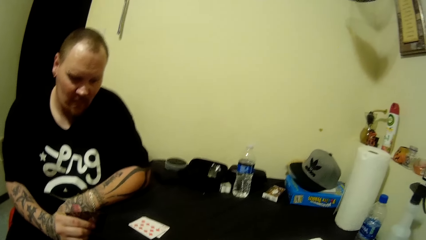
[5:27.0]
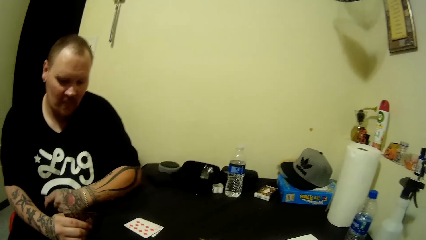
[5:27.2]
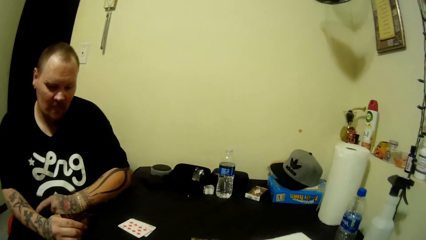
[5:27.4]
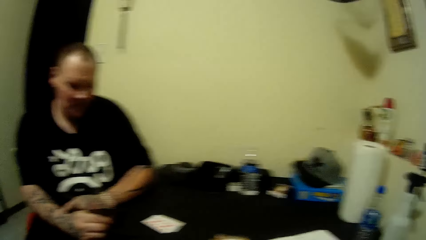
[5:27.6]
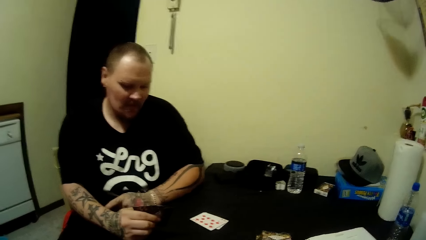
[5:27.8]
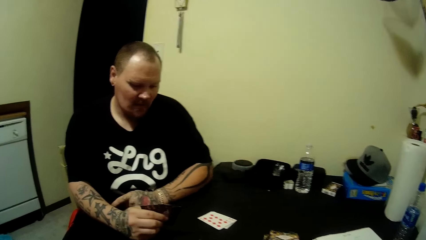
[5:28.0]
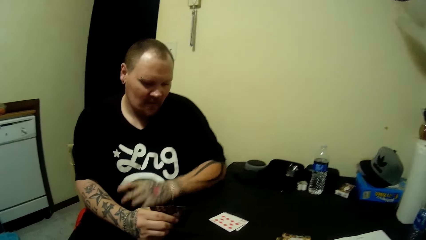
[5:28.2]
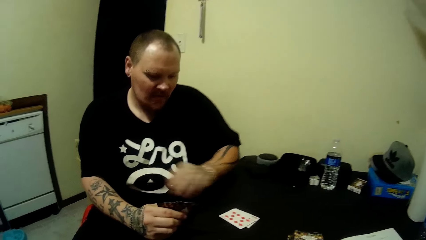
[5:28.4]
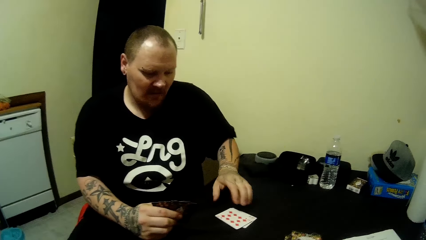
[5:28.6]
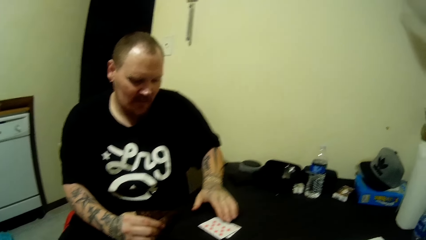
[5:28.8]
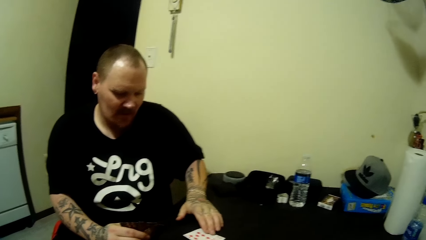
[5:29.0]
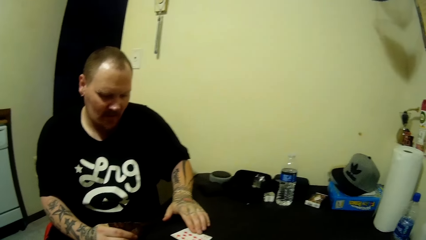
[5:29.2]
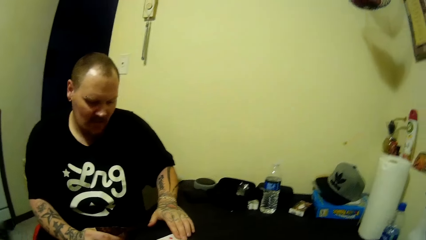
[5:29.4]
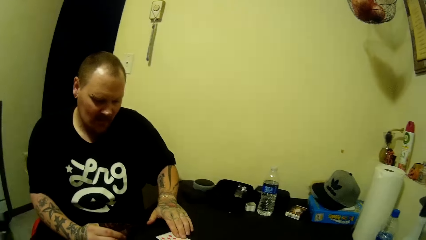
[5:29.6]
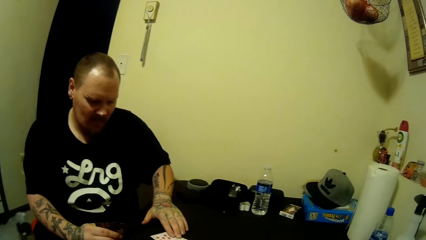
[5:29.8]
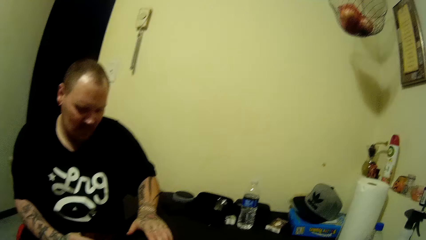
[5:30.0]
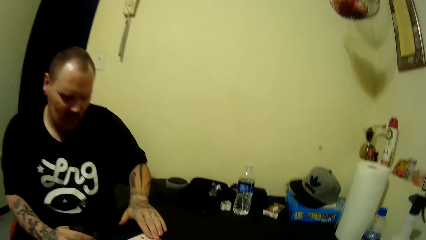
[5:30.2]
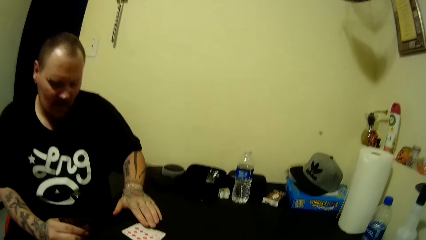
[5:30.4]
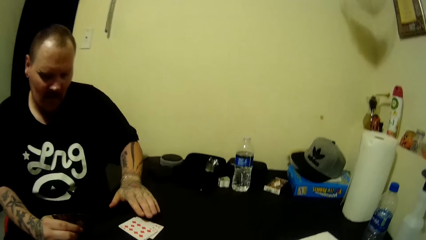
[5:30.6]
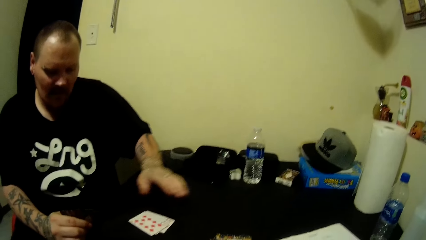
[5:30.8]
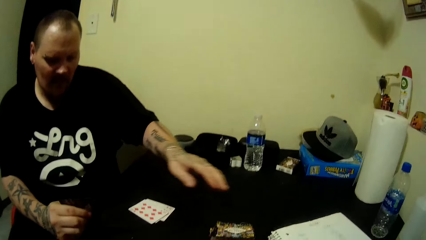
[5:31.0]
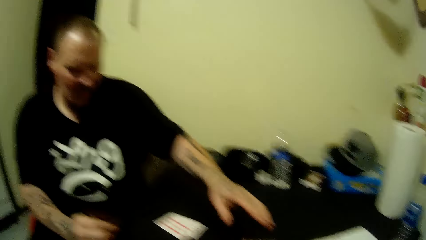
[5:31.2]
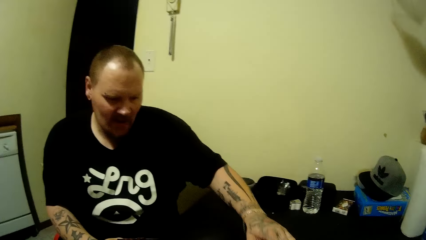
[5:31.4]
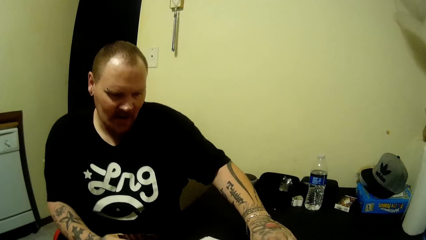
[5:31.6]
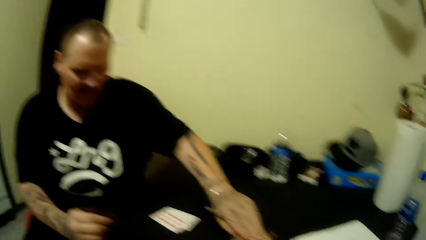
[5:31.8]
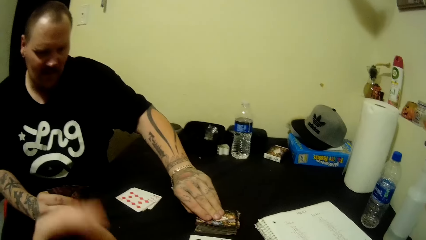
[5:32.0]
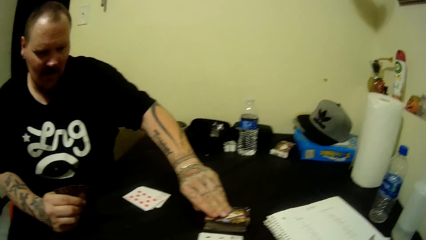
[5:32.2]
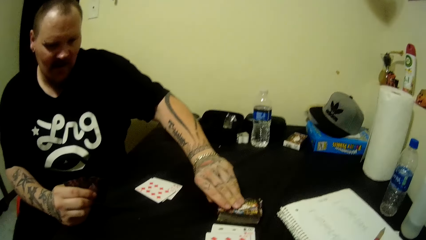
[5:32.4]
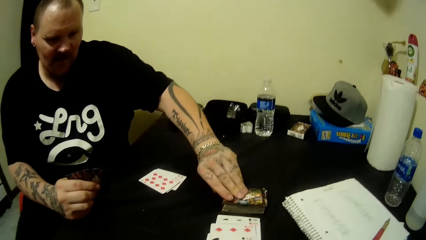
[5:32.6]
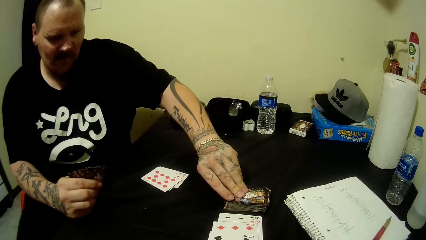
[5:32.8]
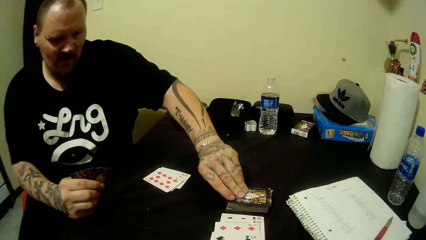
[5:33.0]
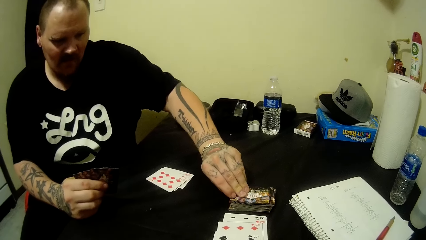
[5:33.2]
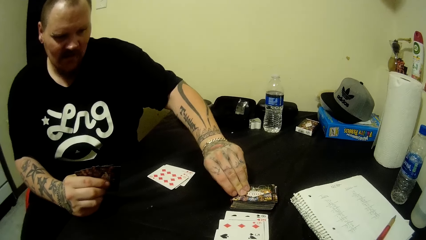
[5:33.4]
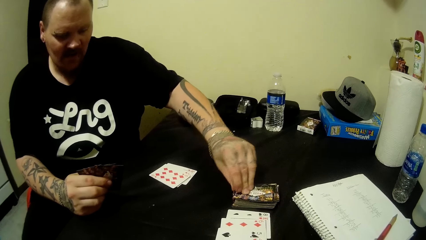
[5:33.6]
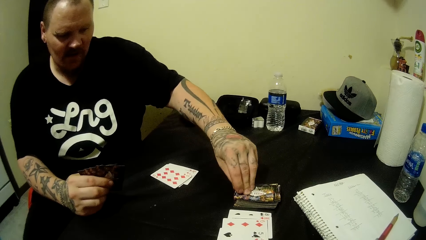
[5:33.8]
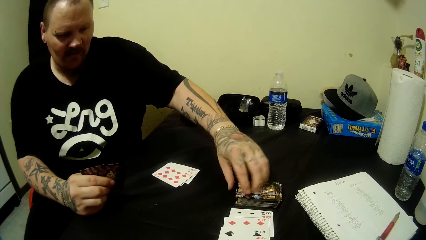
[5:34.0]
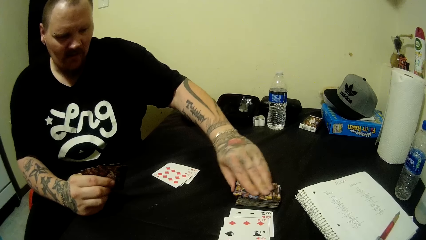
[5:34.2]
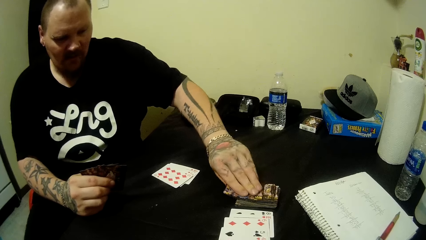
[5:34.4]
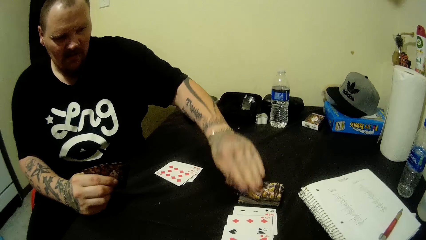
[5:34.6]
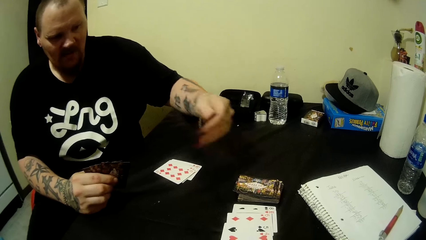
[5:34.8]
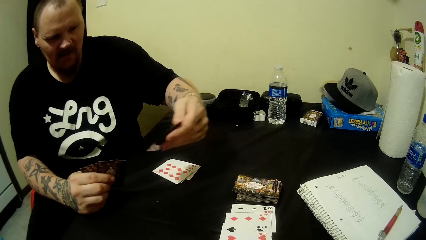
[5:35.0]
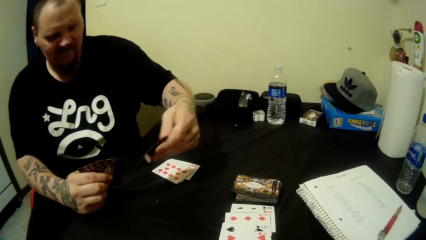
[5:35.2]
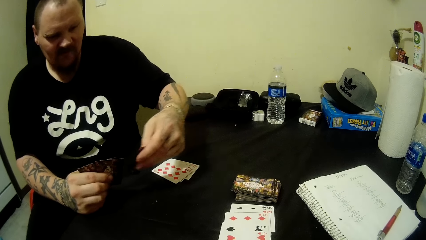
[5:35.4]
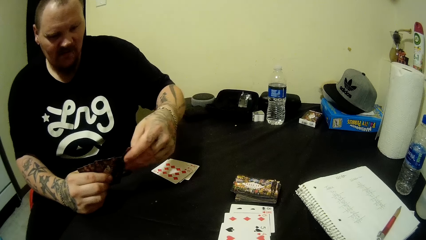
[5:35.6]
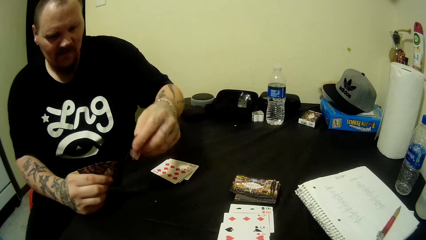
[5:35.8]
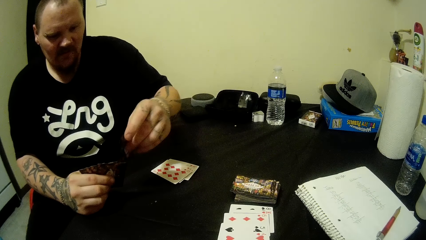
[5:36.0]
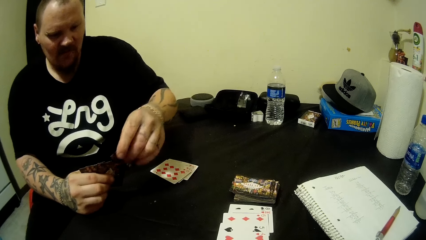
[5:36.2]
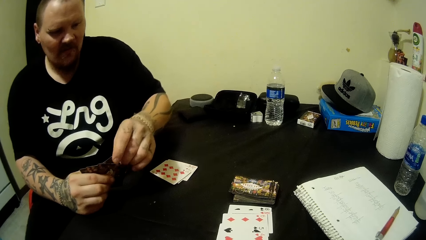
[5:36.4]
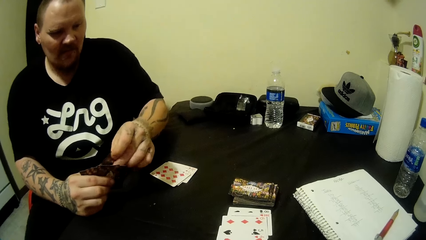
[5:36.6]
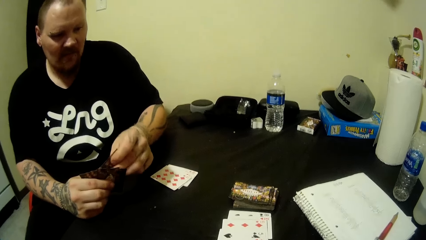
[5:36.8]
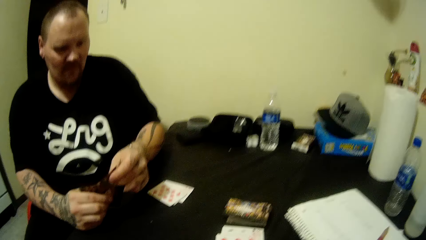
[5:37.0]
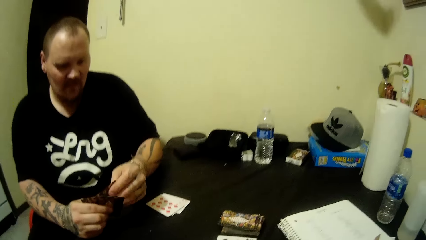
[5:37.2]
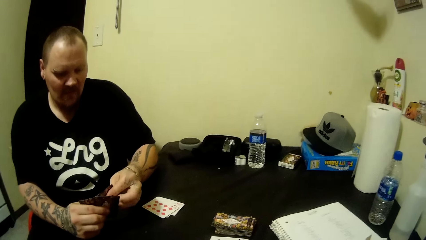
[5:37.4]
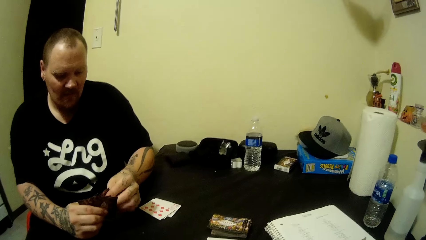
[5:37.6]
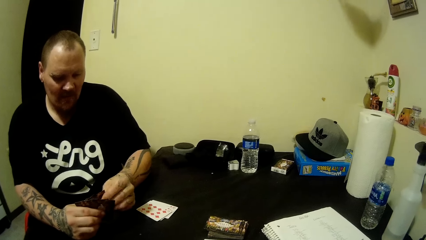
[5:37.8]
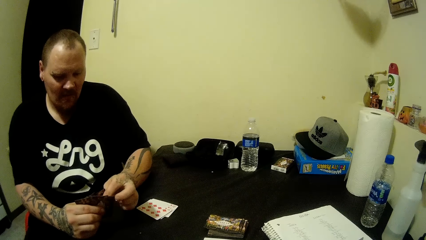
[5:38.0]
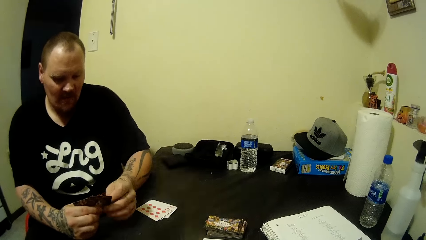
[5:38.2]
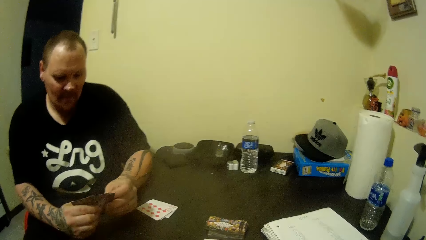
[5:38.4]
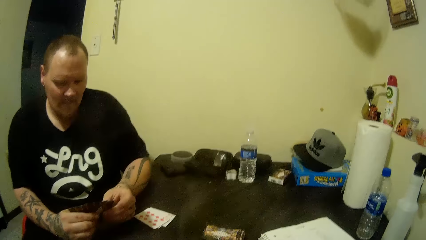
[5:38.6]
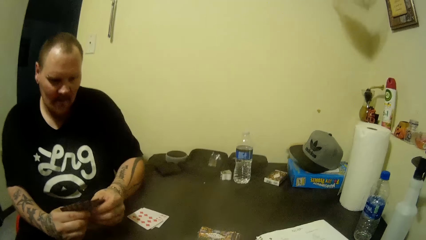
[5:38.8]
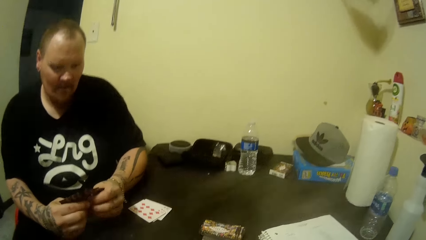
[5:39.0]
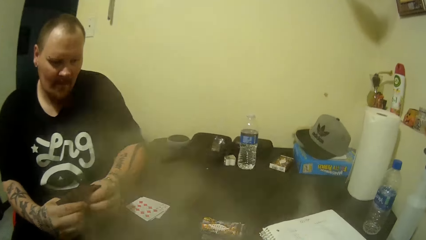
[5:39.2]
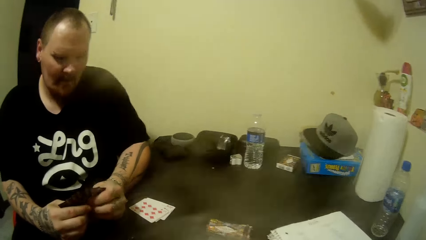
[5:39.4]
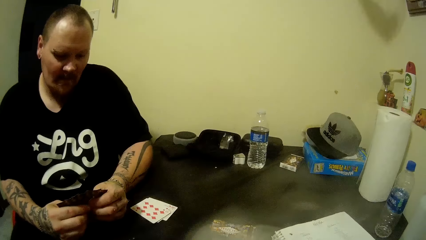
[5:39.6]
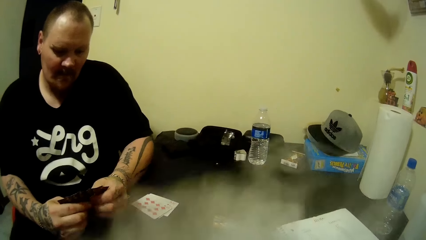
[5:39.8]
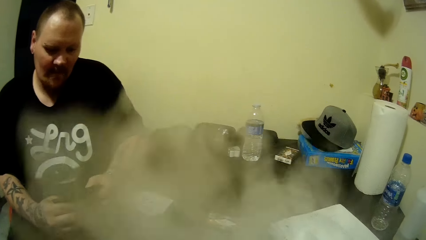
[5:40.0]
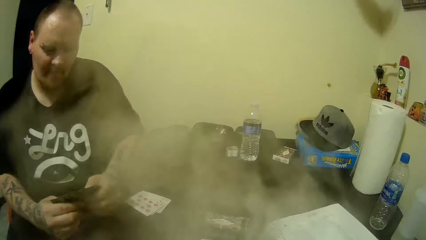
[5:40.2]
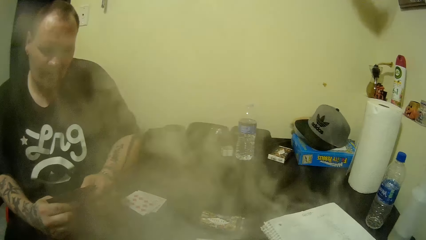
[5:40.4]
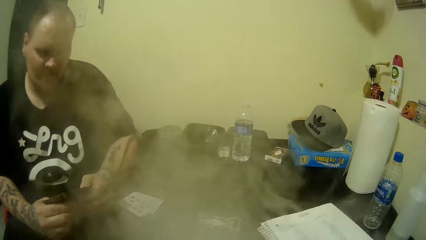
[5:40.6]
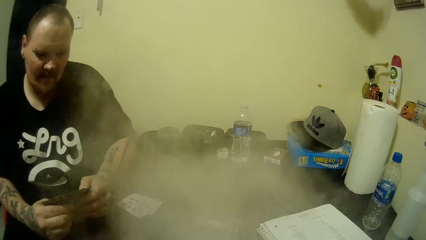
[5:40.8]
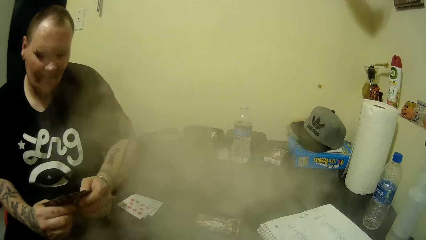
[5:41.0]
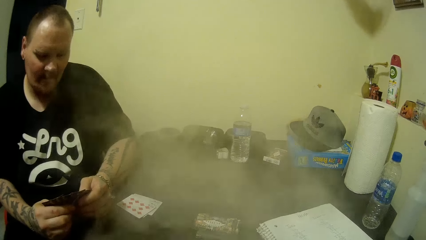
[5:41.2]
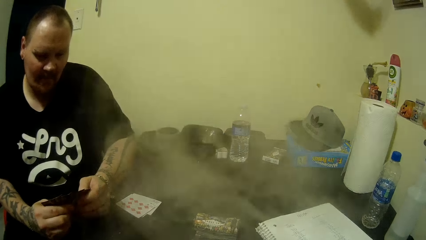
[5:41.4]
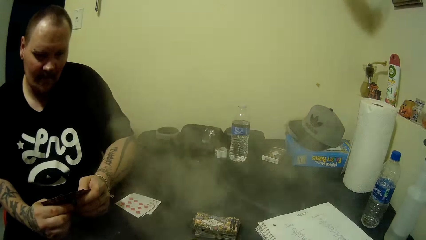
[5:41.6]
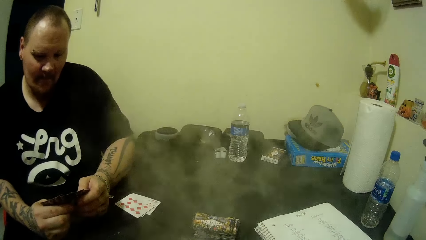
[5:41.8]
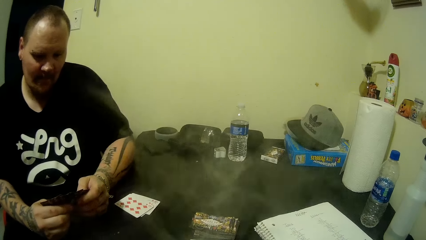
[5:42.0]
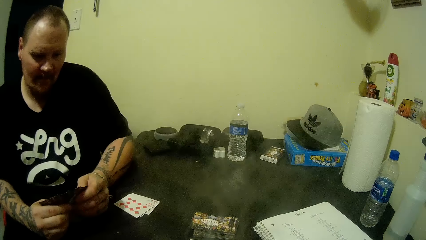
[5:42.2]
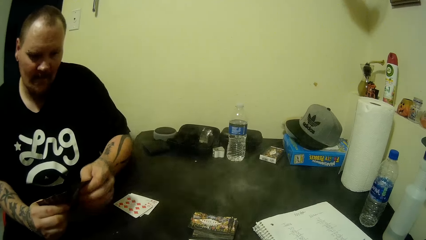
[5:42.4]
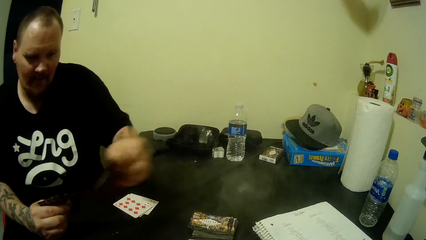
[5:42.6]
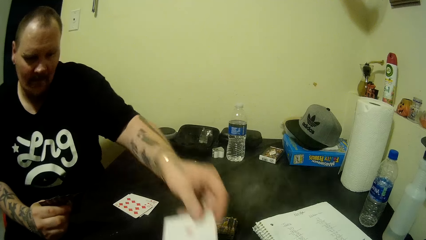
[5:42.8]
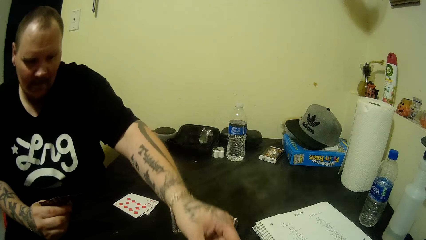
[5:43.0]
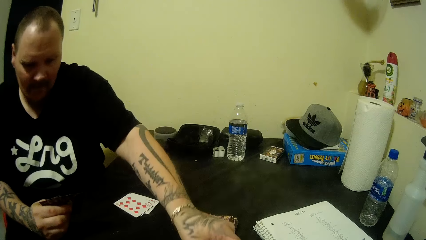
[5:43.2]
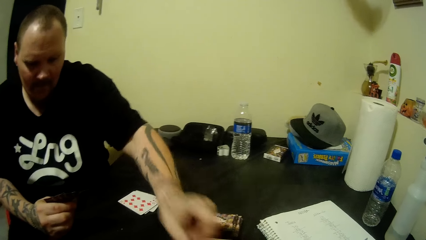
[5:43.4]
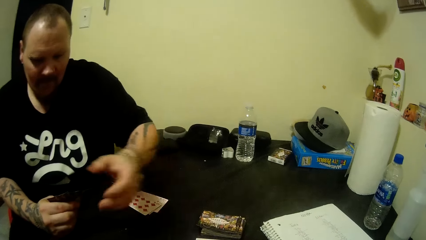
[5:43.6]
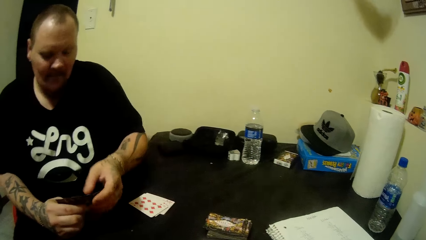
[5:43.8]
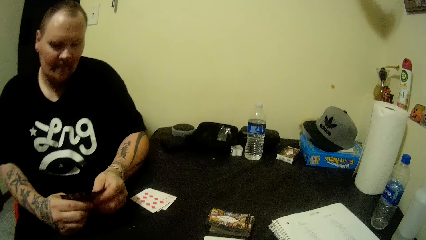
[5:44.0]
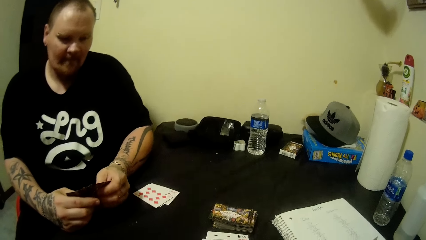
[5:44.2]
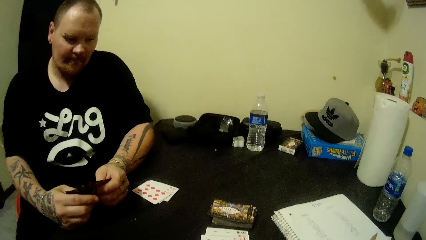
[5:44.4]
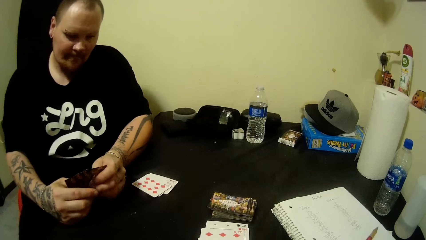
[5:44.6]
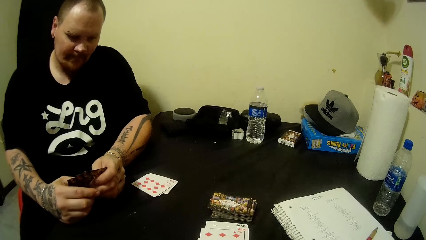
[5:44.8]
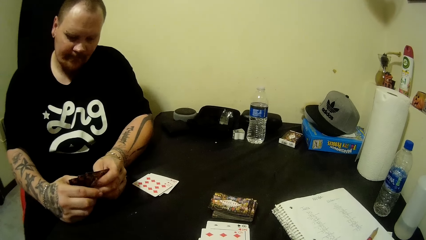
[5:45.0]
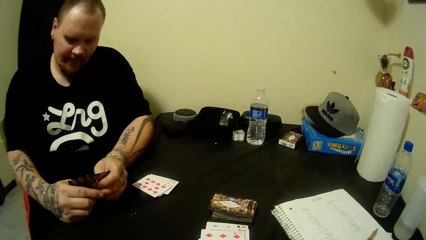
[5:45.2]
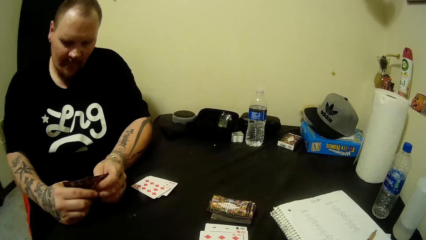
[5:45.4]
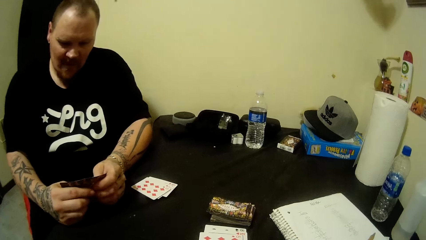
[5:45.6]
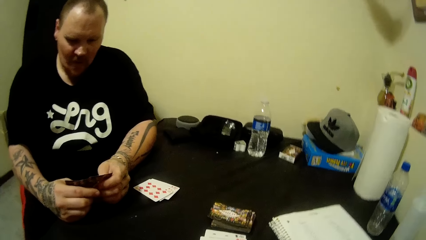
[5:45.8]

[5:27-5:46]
The camera wearer holds the playing cards on the table with the left hand. A man picks a card from the table with his left hand. The camera wearer picks up the playing card on the table with the left hand. They look at the playing card and hold the playing card with both hands. They play the playing cards. The man drops a card on the table with his left hand. The camera wearer holds the playing card with both hands.
